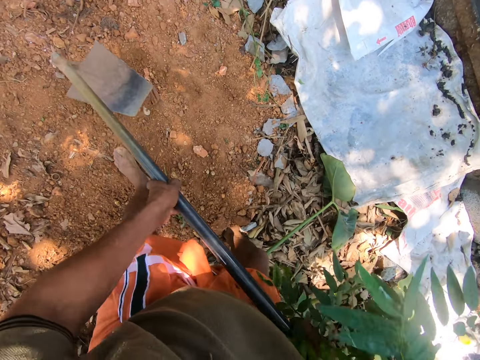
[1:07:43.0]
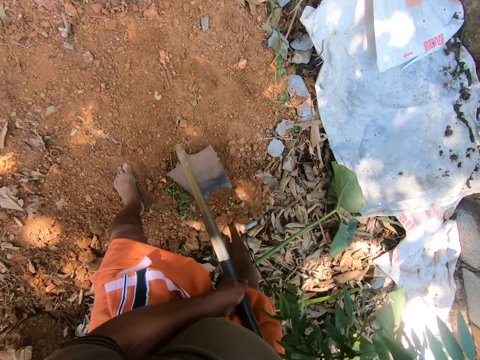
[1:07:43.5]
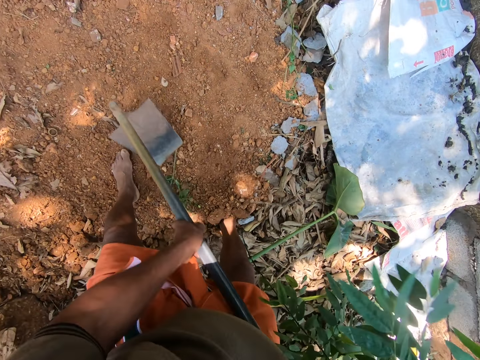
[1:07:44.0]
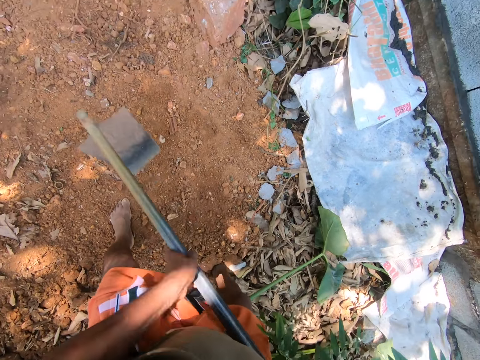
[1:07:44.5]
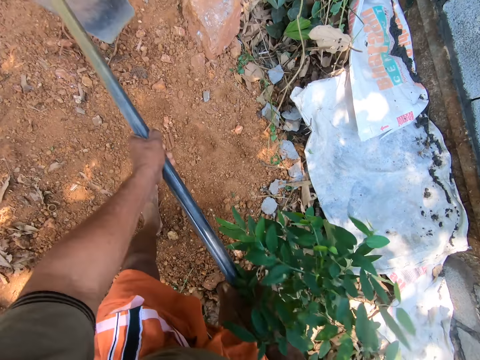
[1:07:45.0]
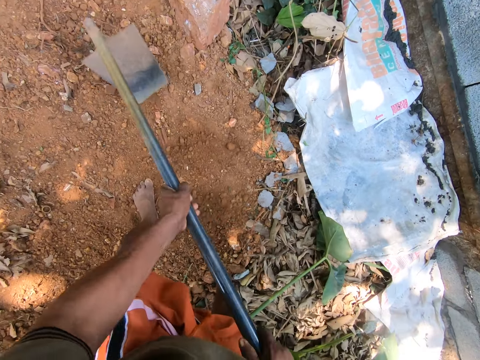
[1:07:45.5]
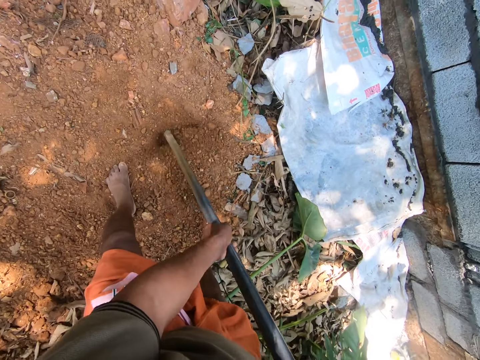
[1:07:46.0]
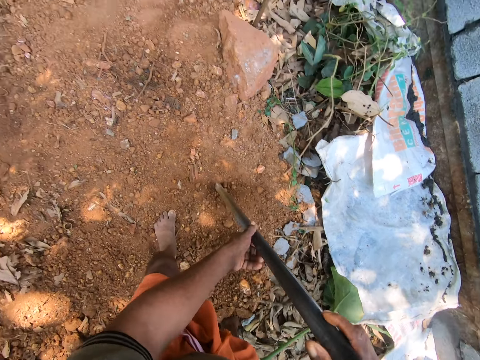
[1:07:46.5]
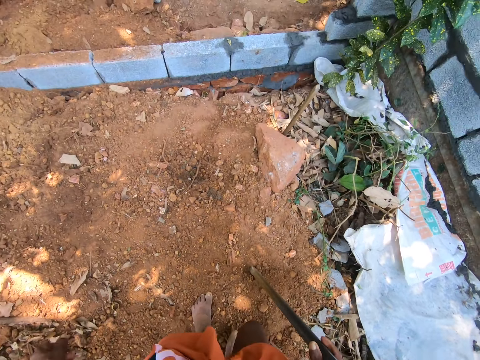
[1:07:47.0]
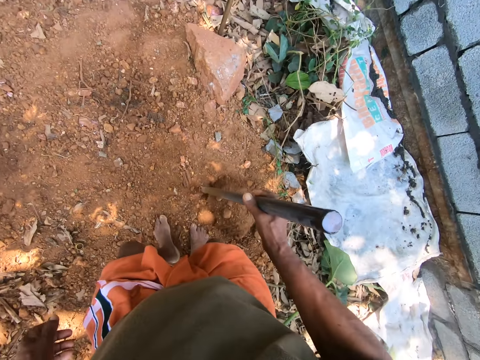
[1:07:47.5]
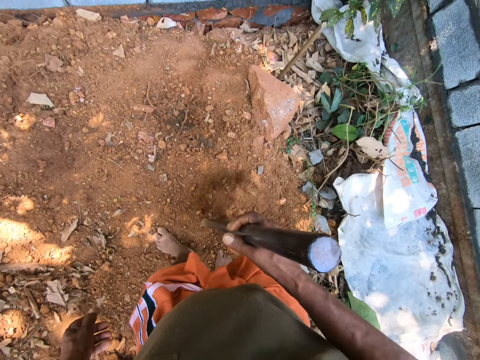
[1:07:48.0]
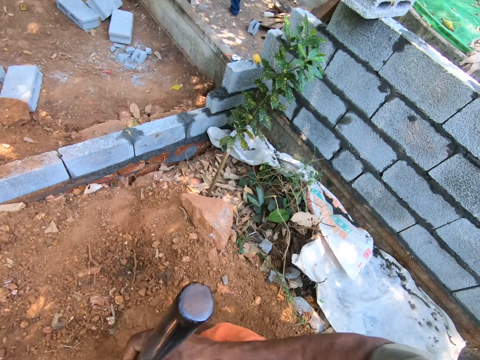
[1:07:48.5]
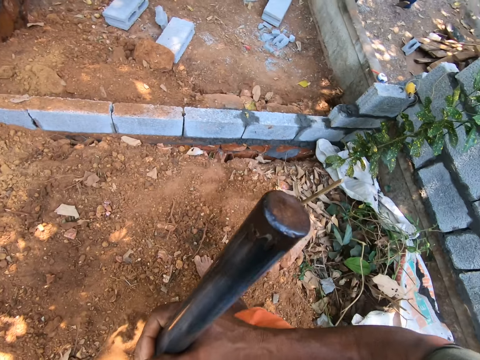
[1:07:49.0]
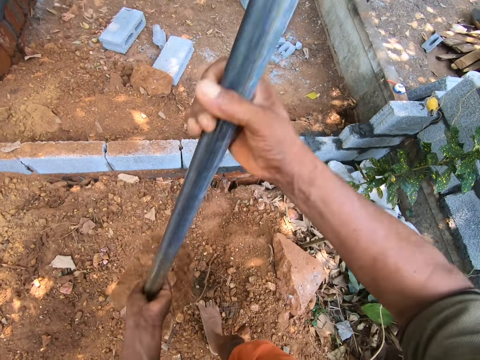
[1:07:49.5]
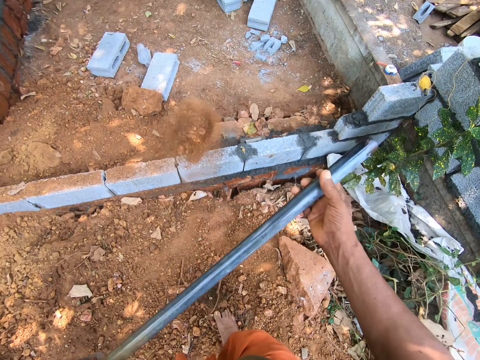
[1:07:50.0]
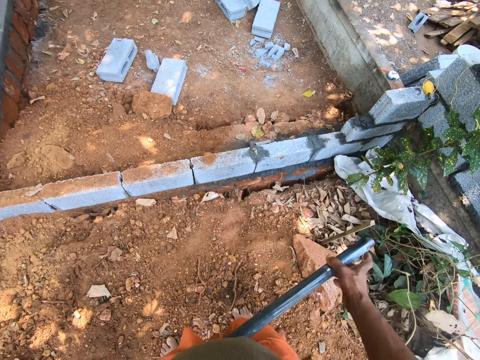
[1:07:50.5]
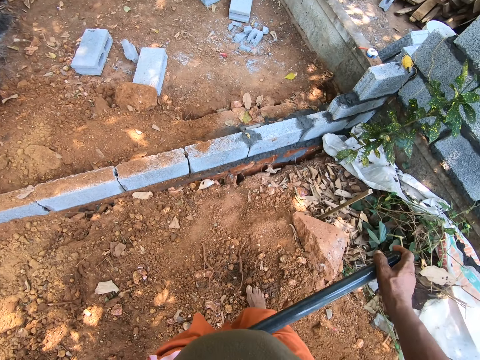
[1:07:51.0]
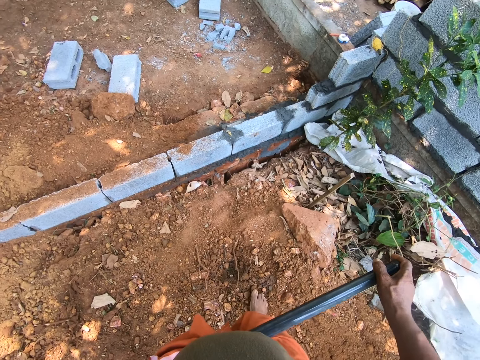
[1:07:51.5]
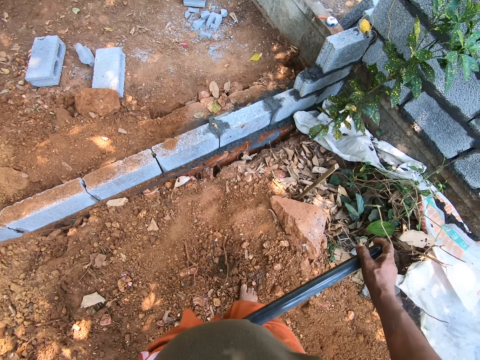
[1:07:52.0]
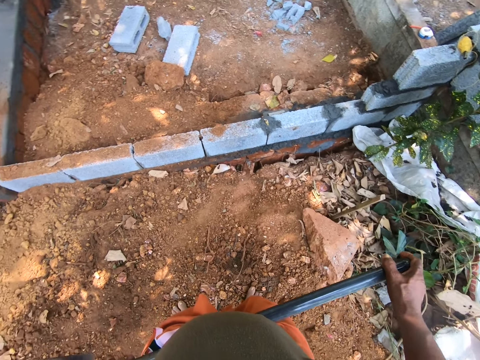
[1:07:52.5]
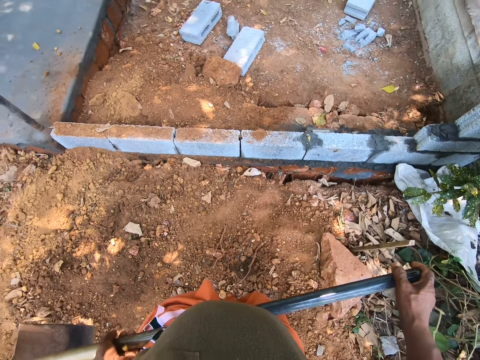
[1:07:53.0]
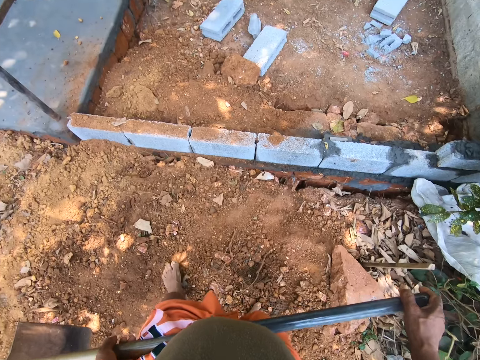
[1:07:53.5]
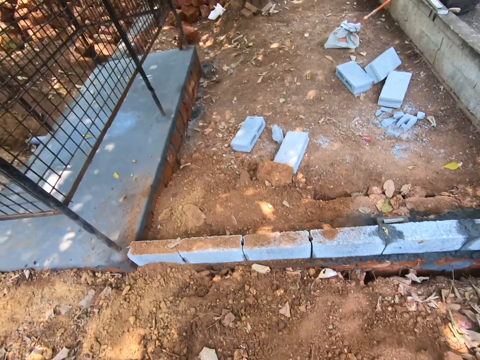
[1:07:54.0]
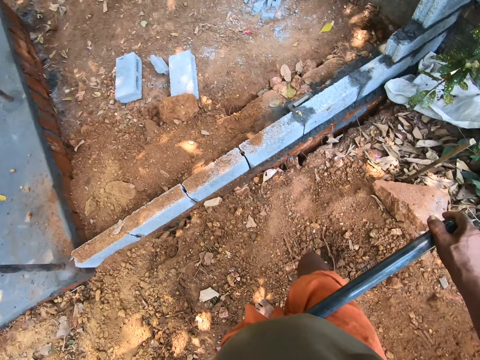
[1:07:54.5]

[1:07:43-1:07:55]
The camera wearer looks around. He packs the sand with the shovel in his right hand. He scoops soil. He pours the sand from the shovel with his right hand past a wall. He looks around.

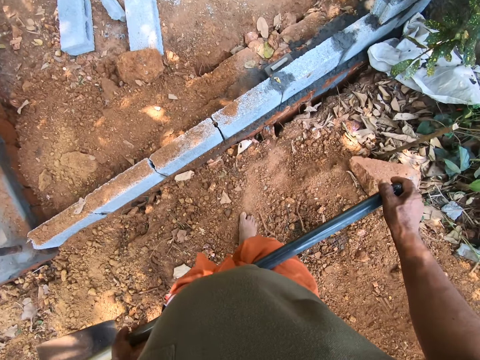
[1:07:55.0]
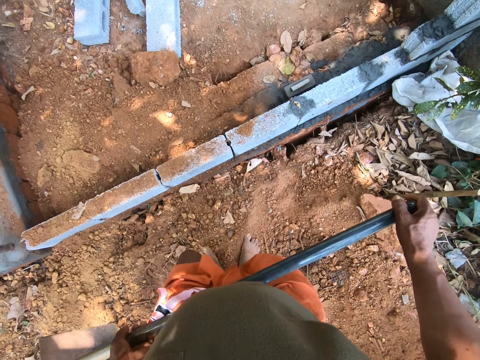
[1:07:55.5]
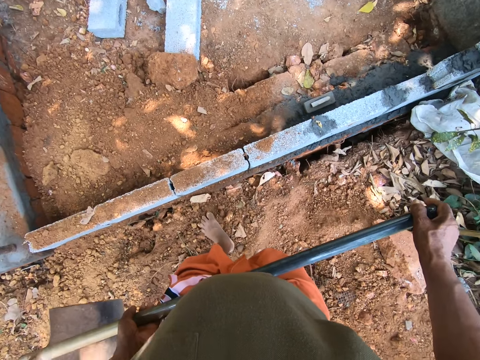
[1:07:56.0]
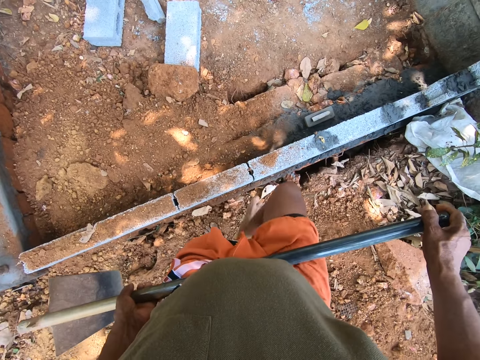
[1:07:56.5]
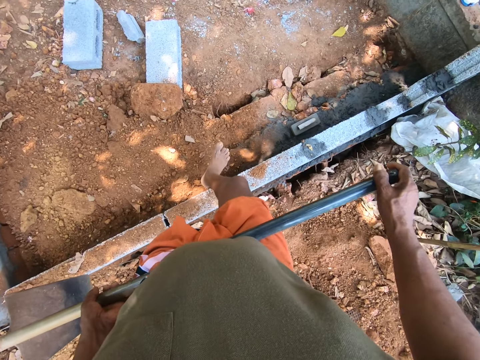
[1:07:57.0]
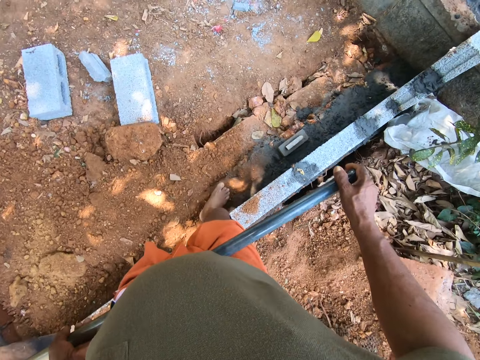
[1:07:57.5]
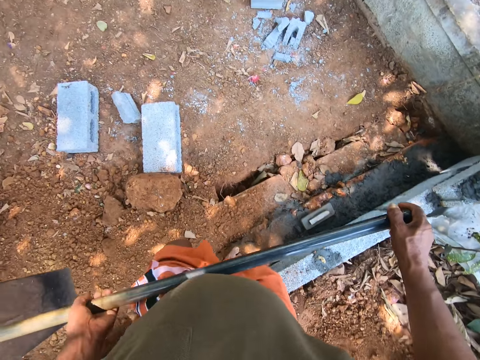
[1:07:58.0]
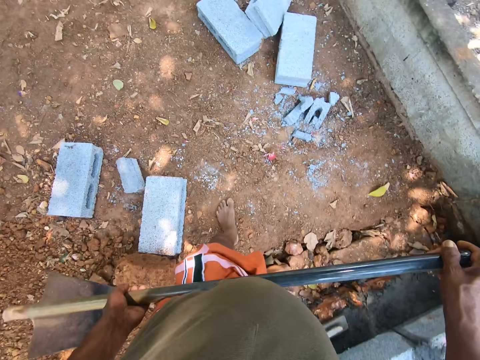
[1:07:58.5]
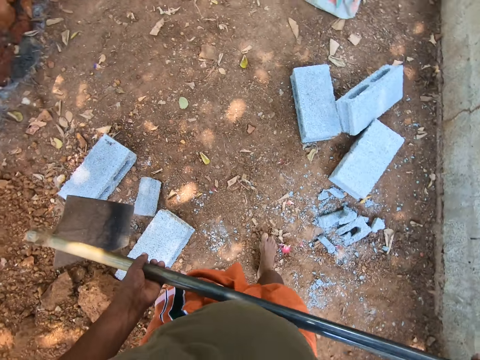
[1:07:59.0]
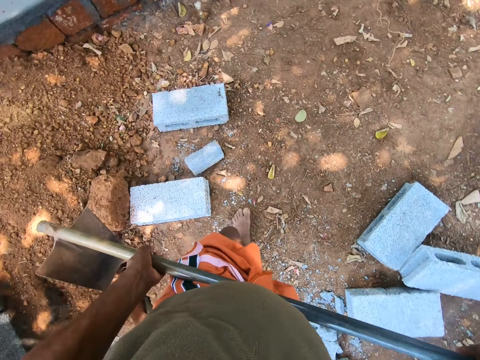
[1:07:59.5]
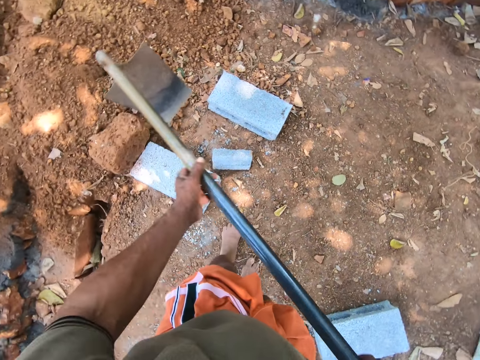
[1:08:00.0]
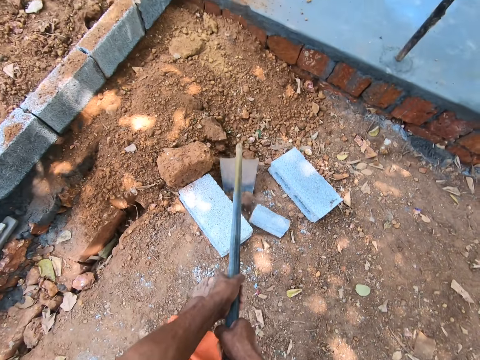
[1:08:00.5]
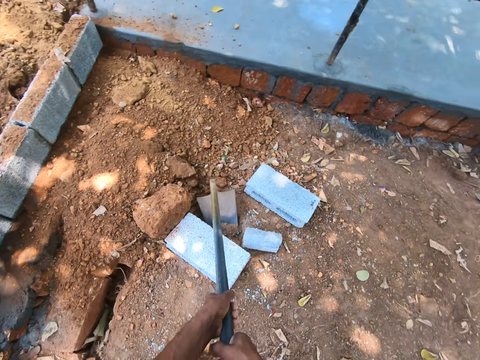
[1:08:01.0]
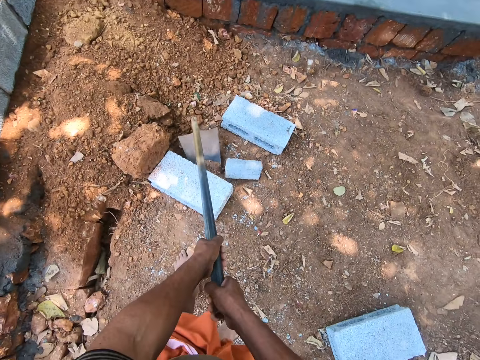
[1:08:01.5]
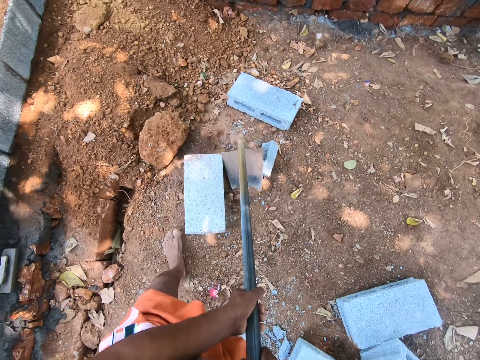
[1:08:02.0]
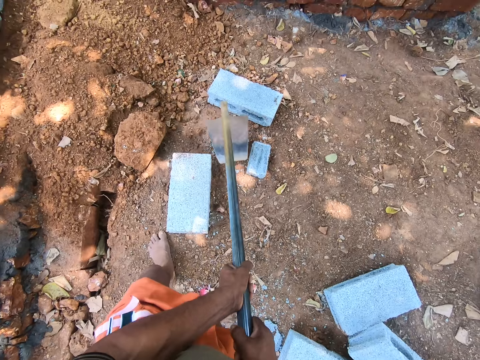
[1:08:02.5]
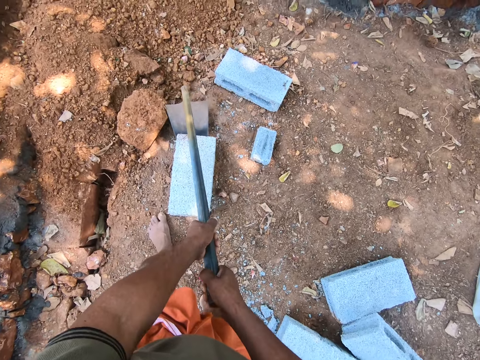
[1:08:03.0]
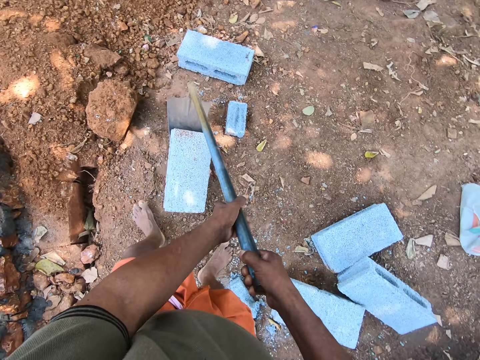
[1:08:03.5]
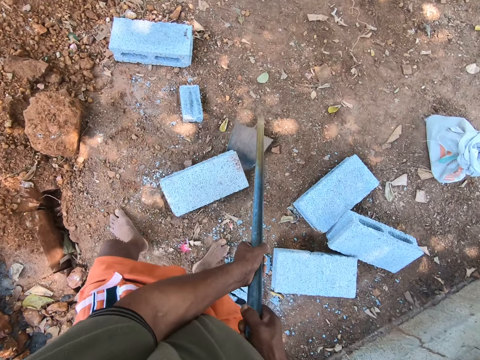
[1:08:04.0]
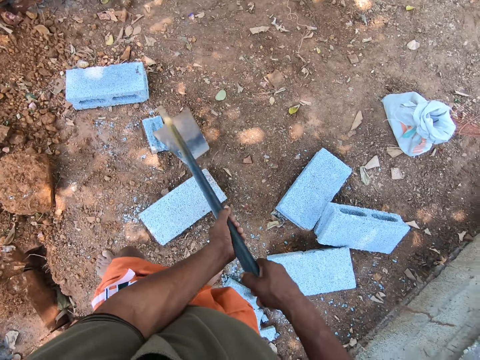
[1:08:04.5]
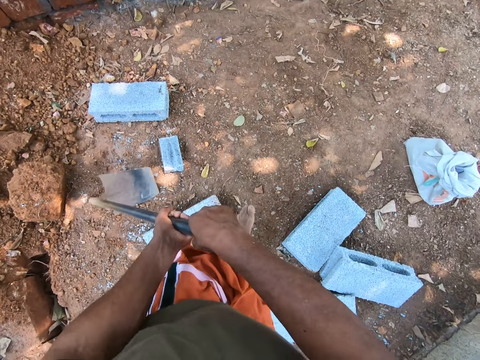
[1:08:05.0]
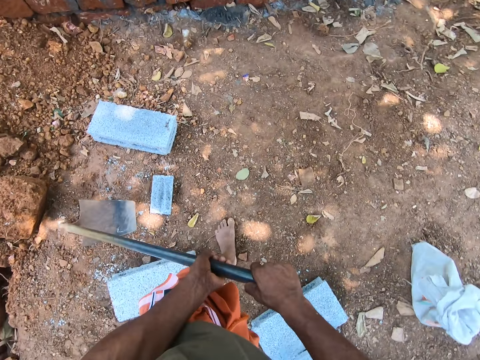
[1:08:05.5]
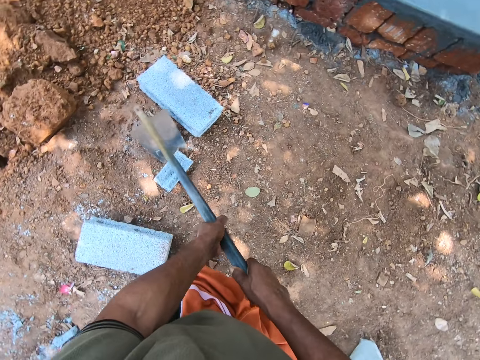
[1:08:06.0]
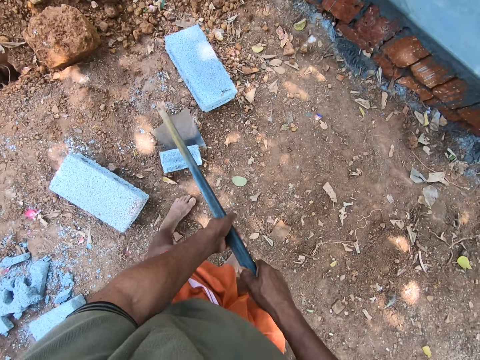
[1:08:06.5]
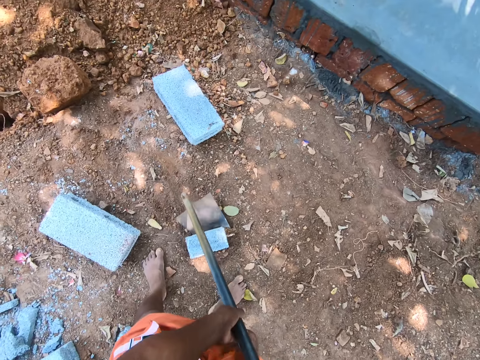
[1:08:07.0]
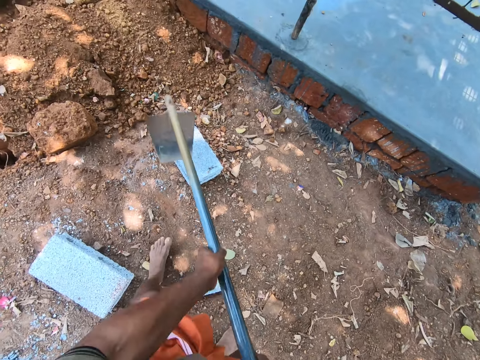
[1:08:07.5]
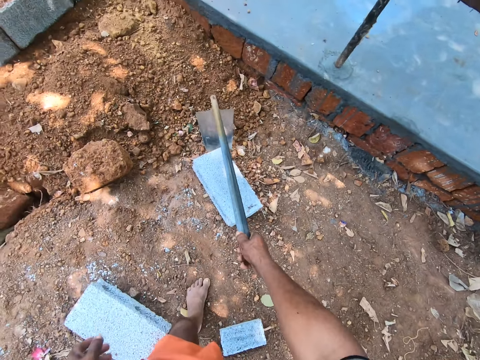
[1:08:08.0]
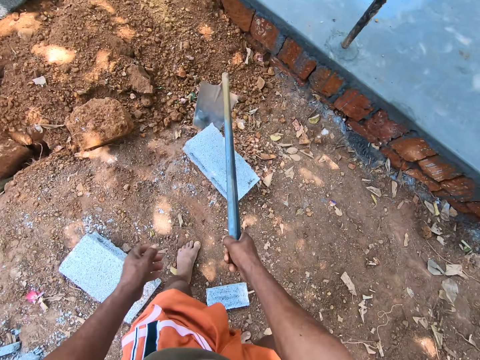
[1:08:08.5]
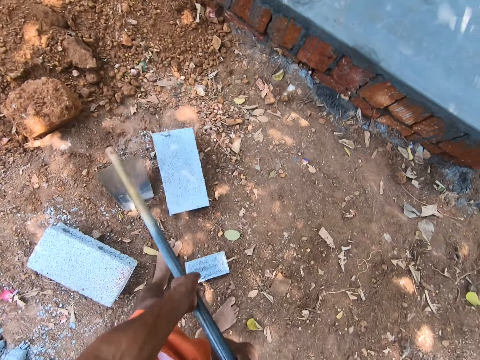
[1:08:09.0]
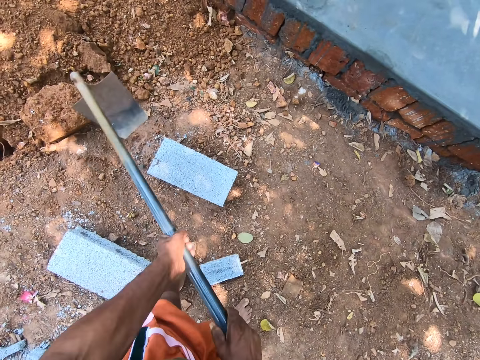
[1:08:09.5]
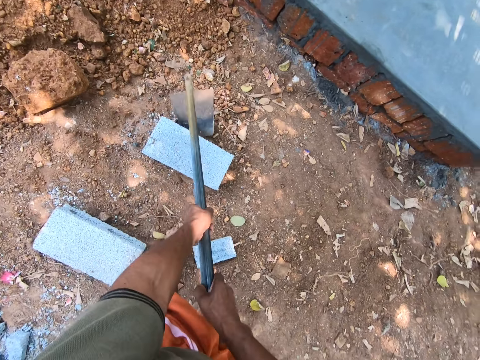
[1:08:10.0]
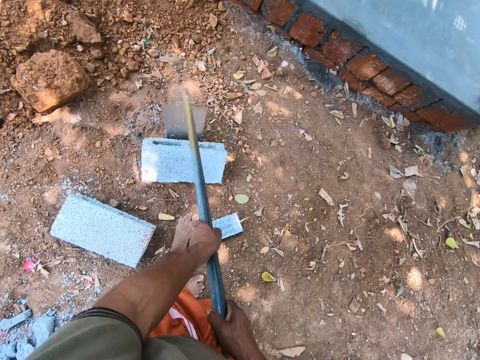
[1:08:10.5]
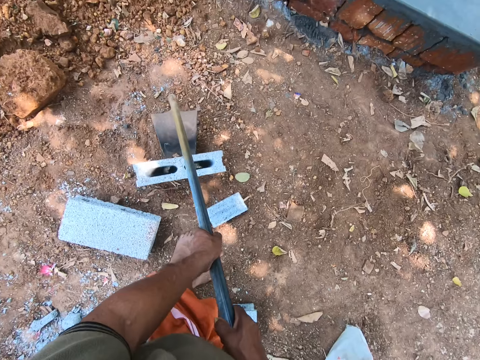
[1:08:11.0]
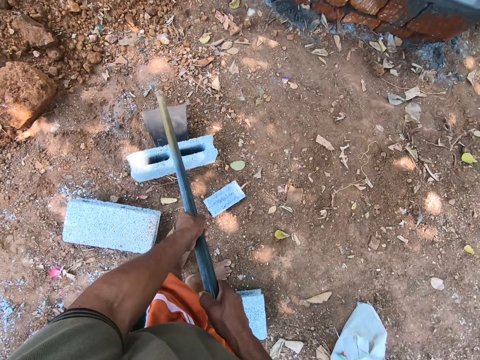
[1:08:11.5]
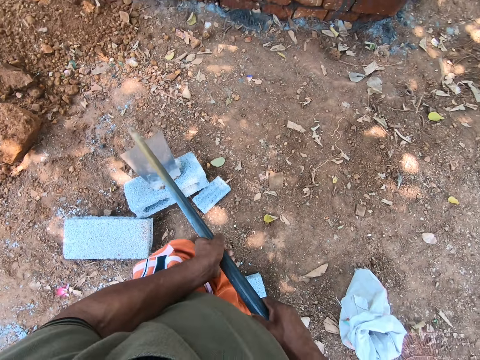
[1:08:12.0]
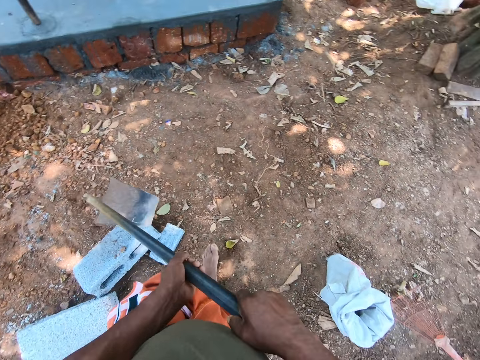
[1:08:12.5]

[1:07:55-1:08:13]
The camera wearer walks past the wall. They move a block on the land with the shovel with both hands. They do so repeatedly.
